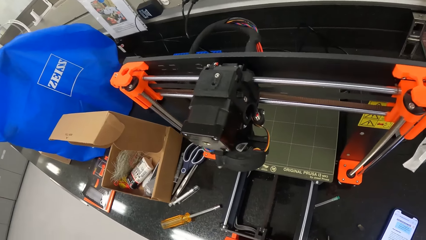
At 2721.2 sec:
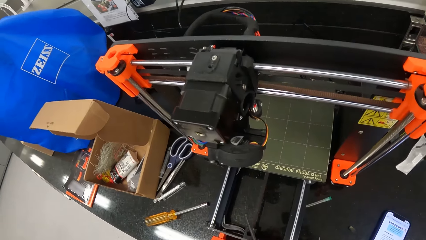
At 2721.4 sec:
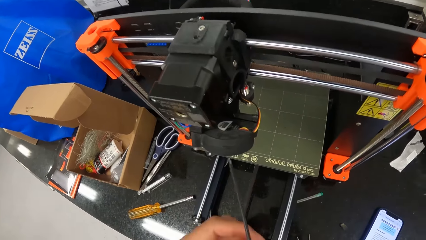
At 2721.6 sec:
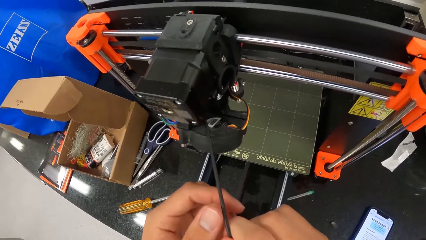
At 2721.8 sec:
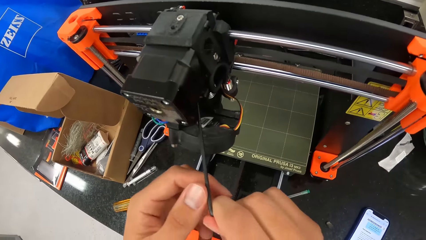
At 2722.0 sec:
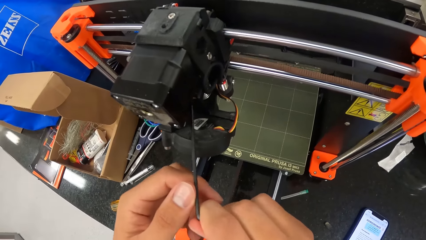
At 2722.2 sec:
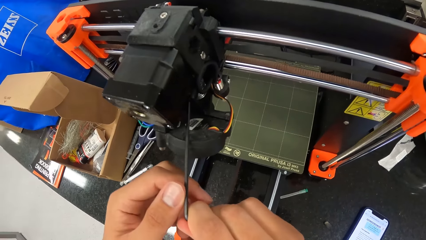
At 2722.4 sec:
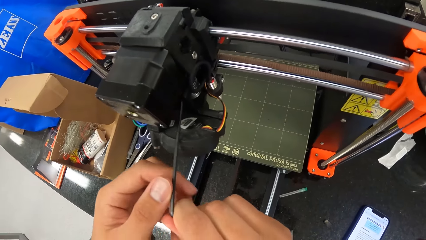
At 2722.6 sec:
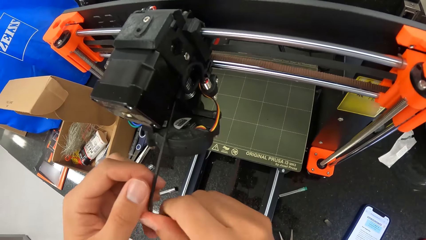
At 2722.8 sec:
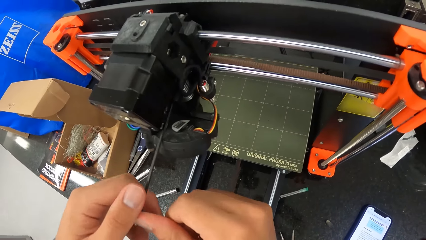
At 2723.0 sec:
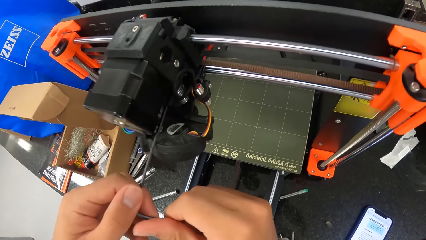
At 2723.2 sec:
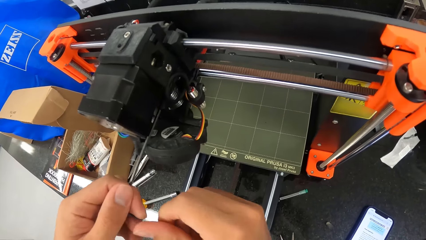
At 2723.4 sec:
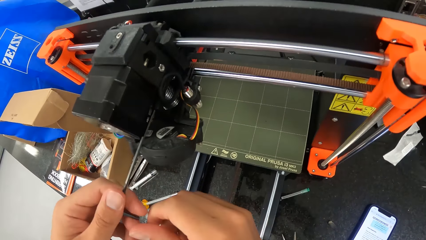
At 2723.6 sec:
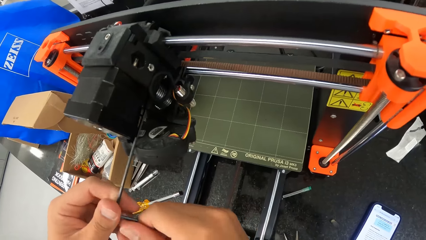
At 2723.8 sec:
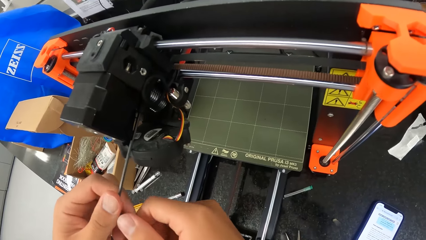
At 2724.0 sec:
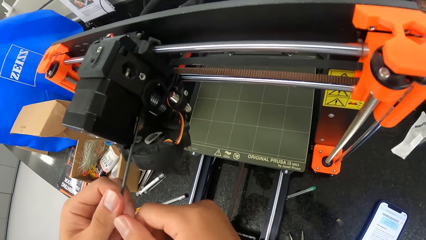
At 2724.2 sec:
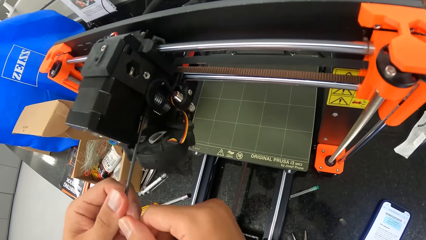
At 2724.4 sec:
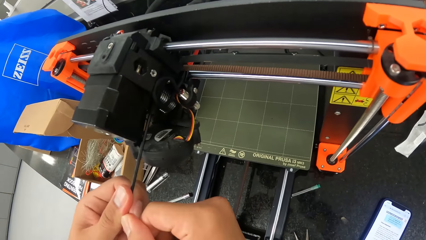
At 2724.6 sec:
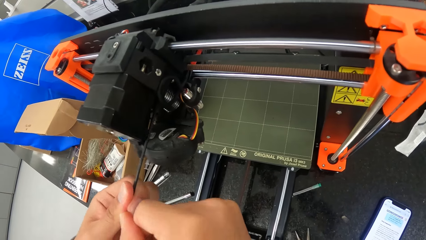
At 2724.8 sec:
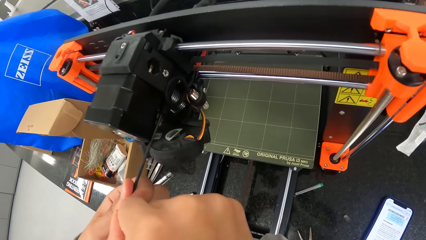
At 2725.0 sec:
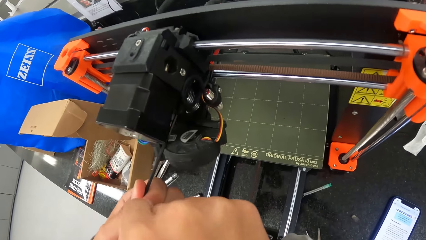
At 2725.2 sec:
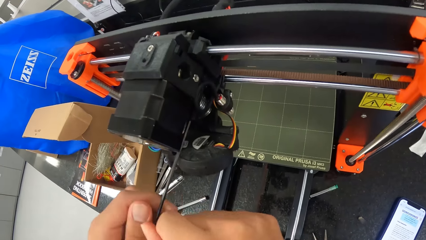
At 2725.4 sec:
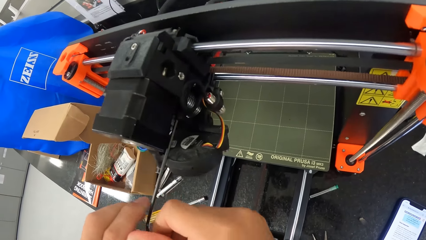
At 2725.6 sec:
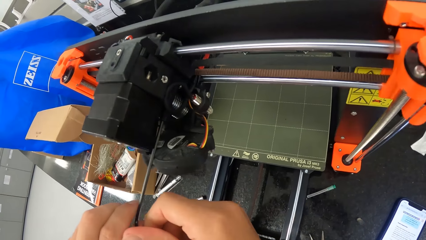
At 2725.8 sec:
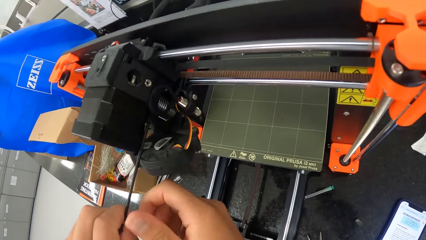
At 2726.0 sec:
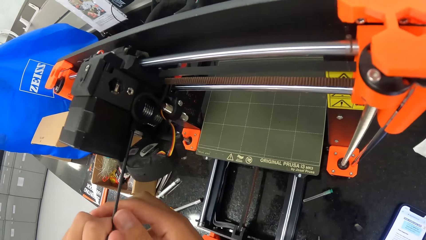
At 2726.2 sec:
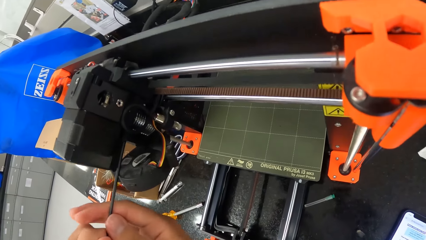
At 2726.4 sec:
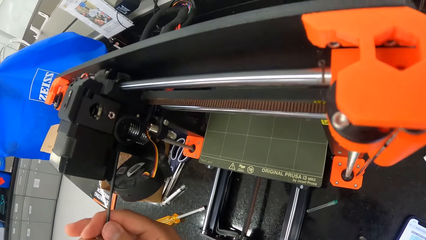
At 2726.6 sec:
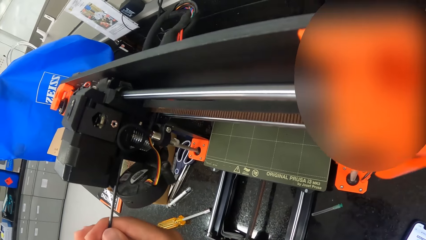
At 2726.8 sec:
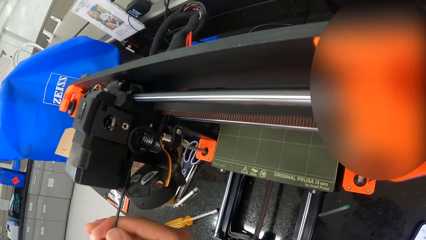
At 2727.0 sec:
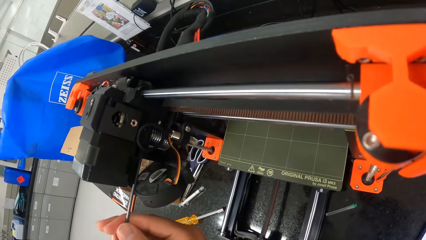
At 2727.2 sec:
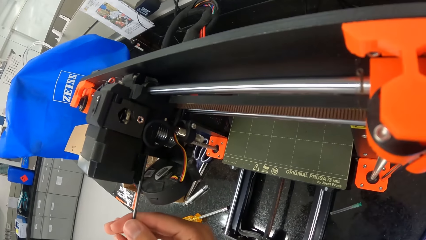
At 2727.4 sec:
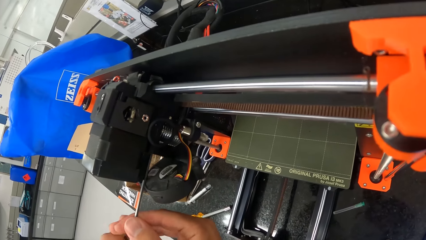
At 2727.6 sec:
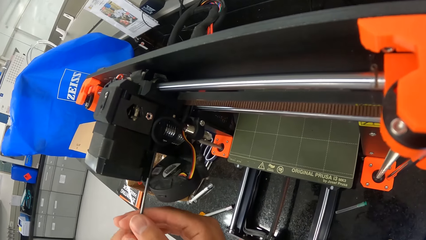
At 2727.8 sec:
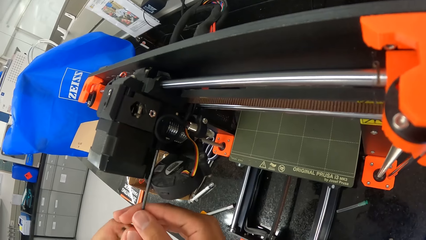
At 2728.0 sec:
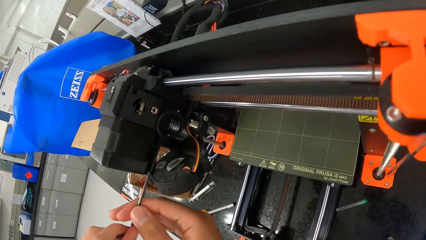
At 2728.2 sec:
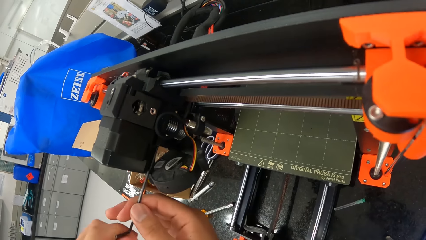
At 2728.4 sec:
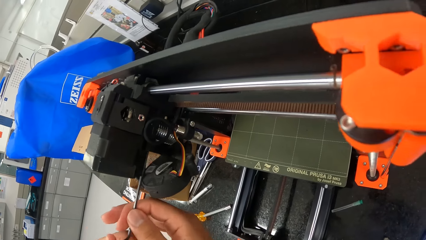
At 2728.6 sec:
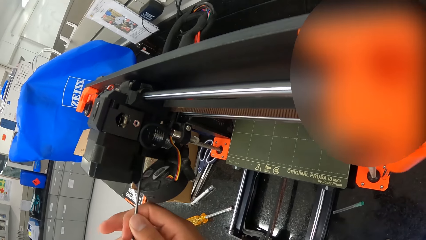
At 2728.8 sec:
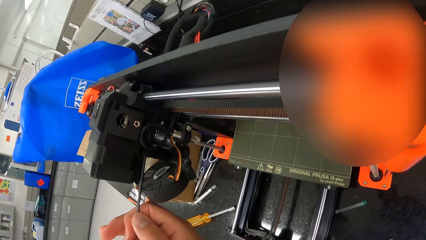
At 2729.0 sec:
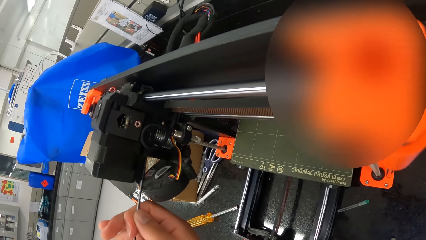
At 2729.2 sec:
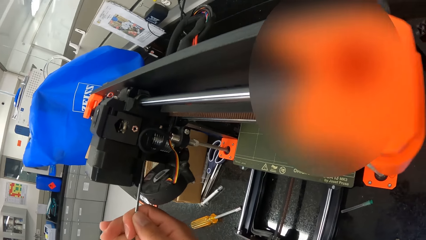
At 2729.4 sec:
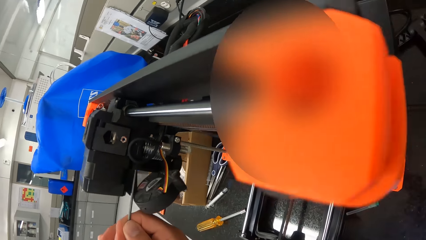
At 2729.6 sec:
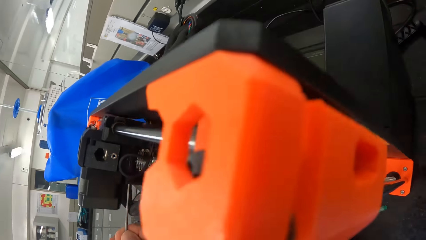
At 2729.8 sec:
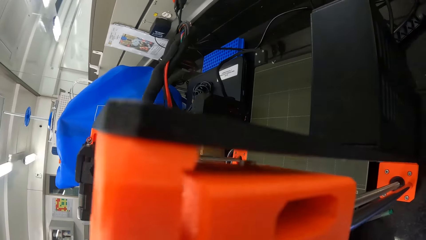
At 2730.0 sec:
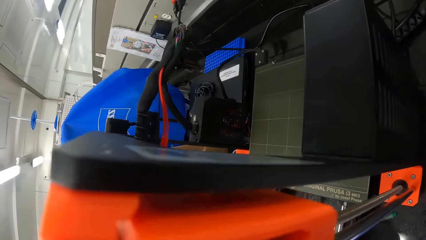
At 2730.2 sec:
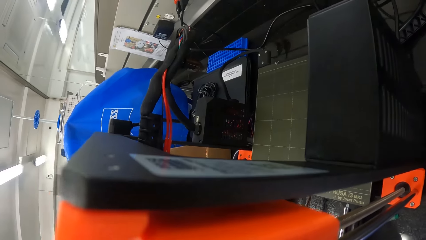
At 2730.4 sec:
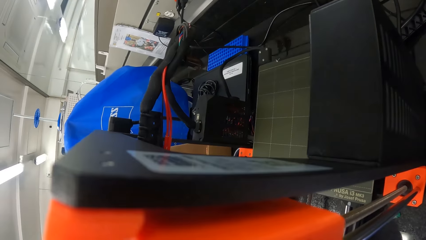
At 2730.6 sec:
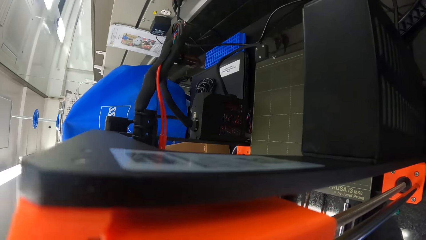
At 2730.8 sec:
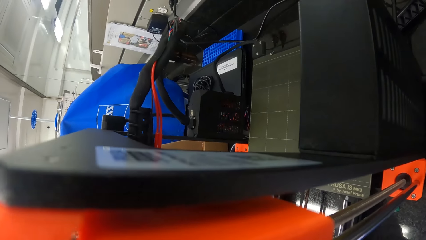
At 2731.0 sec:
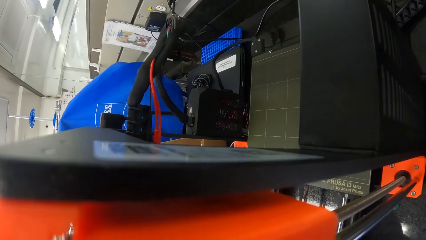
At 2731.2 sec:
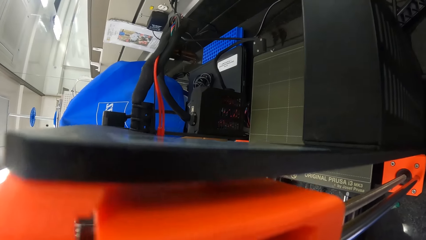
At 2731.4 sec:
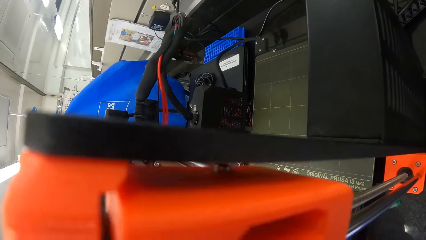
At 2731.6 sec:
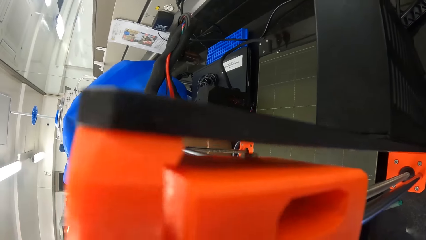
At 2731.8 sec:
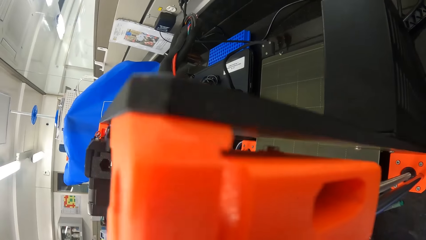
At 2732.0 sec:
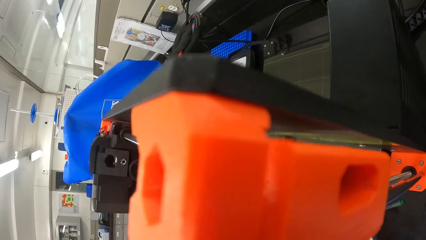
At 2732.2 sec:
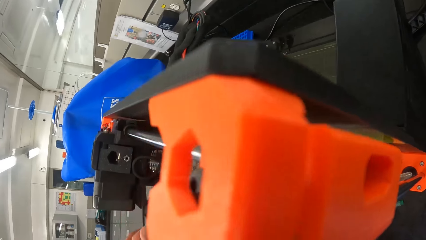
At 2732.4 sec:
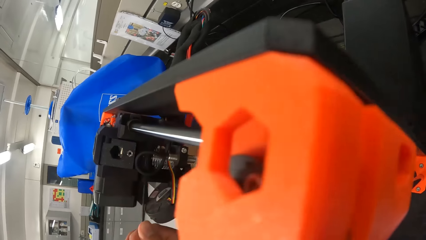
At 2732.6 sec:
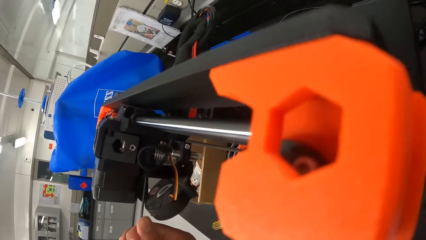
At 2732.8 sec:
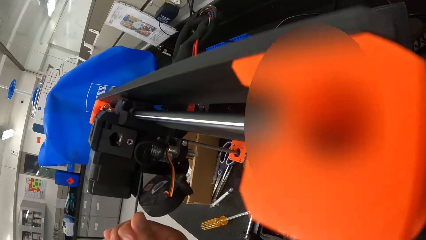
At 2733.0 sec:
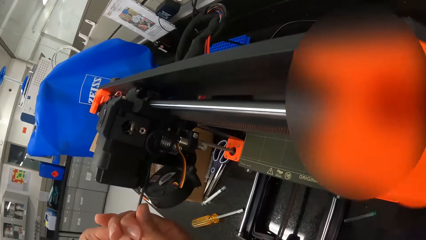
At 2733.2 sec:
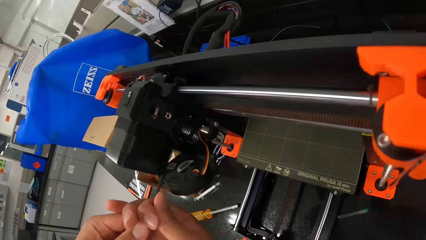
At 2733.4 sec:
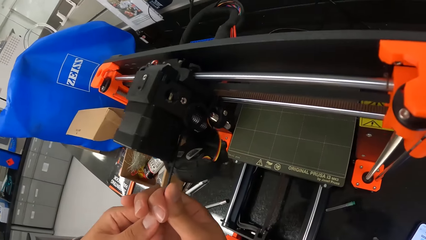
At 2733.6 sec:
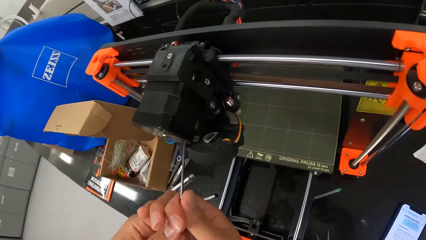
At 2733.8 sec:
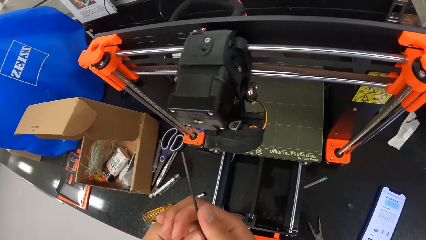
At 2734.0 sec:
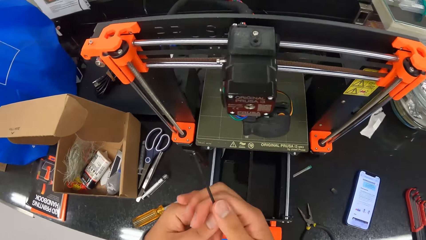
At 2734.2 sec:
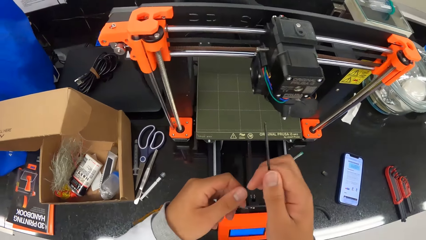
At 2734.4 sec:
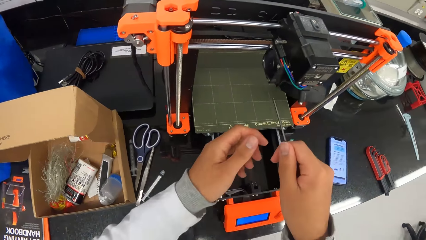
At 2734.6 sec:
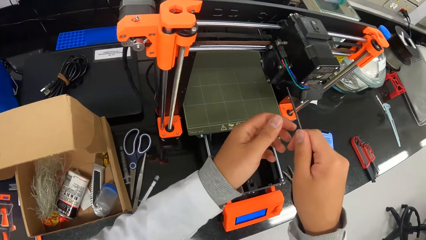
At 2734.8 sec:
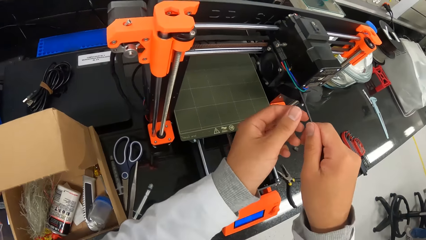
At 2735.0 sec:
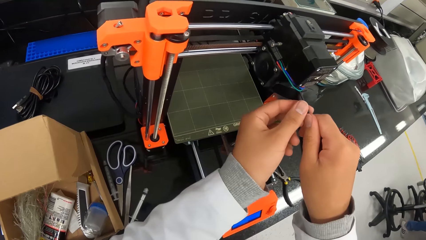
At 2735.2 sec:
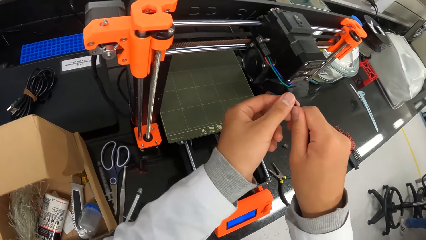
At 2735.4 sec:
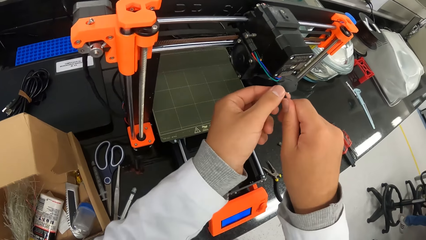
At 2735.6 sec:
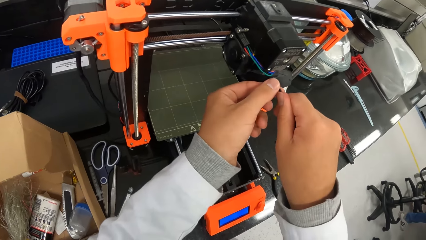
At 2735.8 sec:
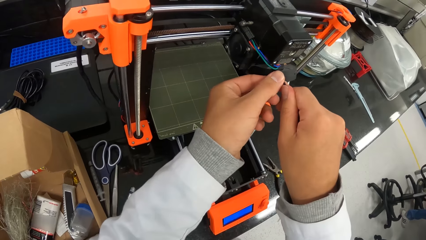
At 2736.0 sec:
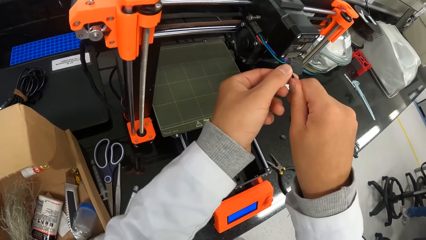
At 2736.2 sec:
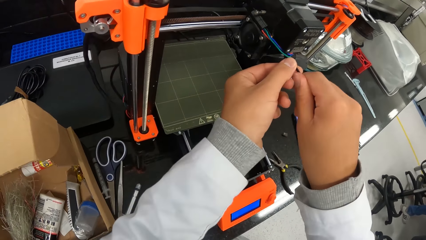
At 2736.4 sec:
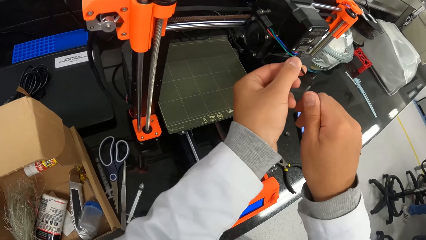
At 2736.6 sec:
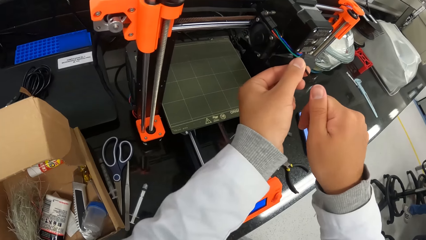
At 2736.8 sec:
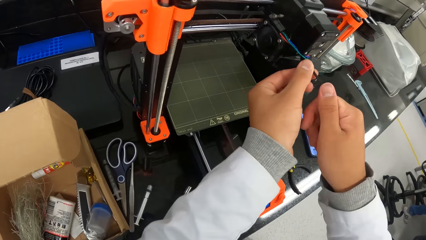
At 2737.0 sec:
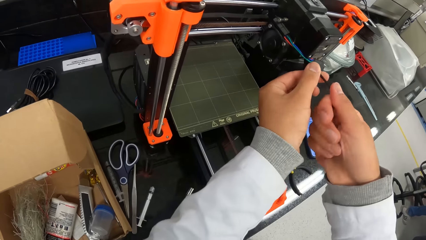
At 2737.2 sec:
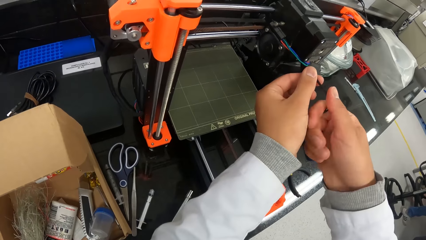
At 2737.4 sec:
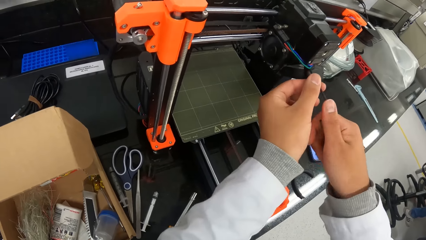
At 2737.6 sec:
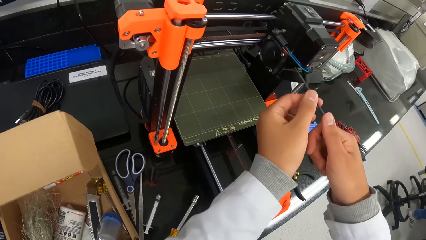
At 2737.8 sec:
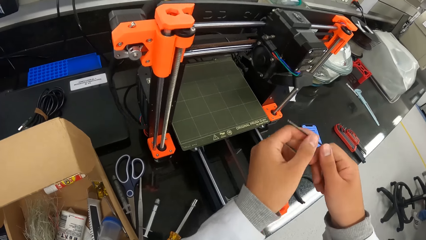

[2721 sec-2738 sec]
The camera wearer screws the 3D printer extruder with the allen key in his hands.
